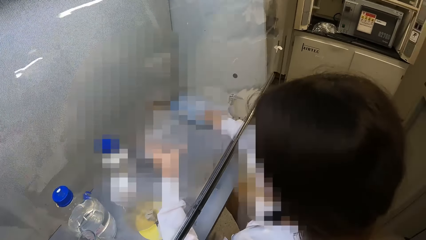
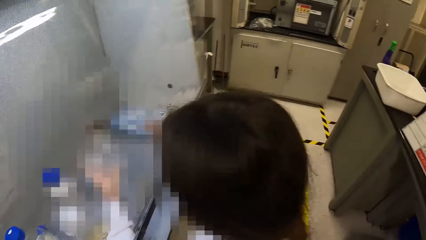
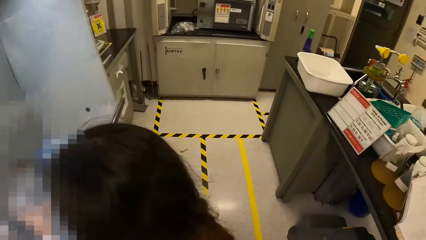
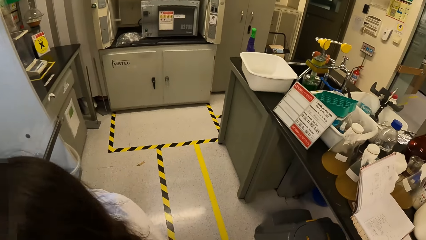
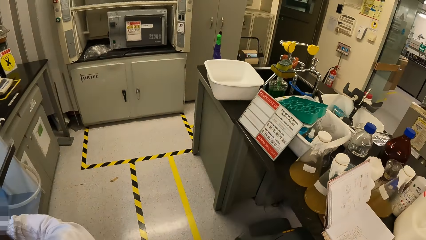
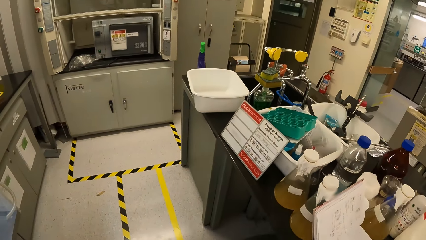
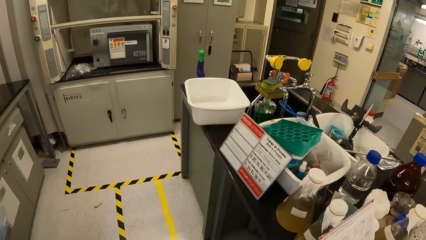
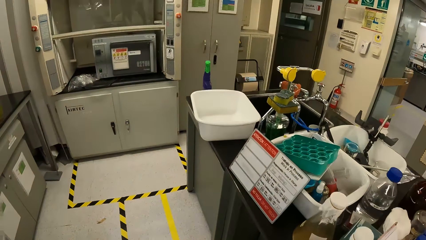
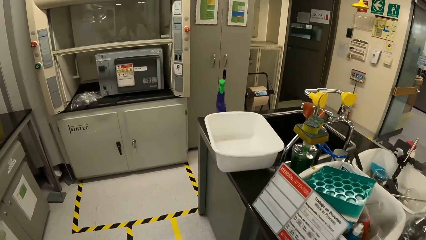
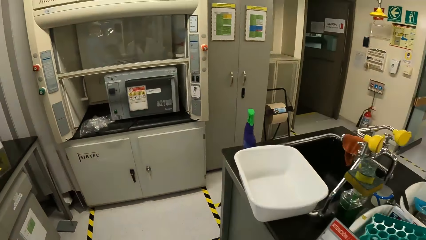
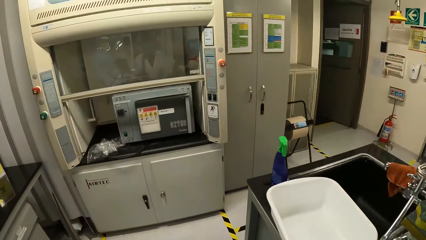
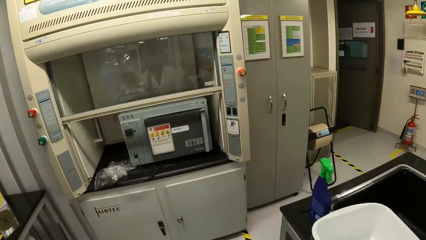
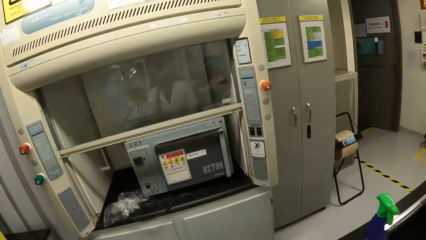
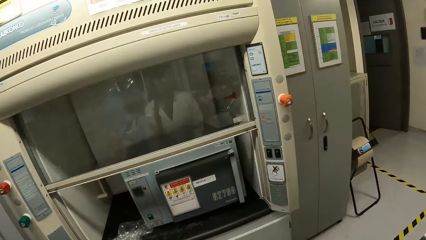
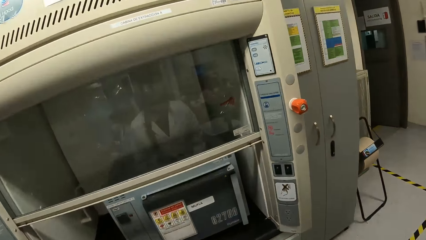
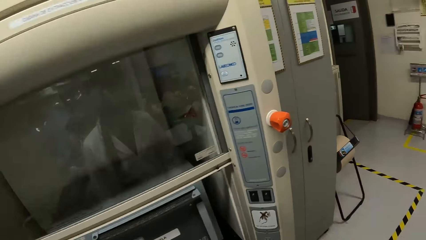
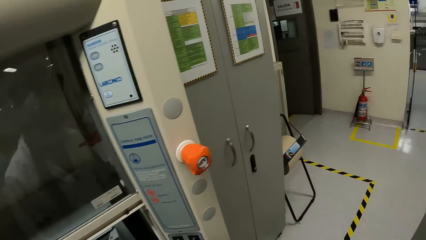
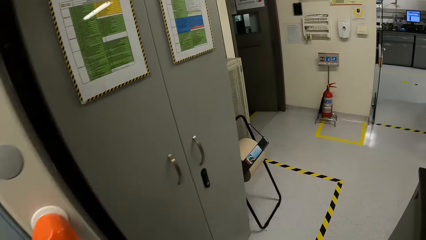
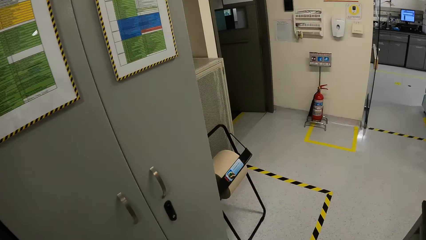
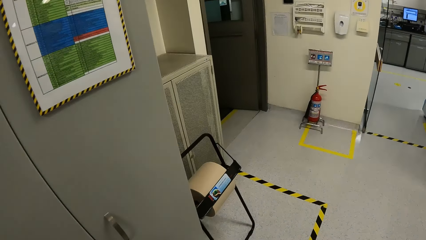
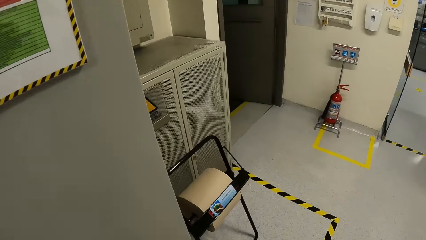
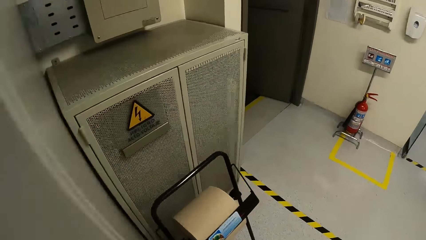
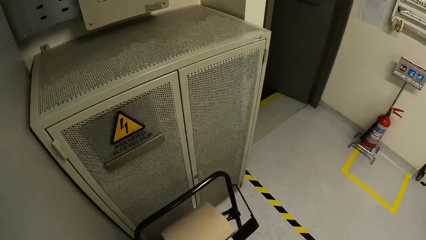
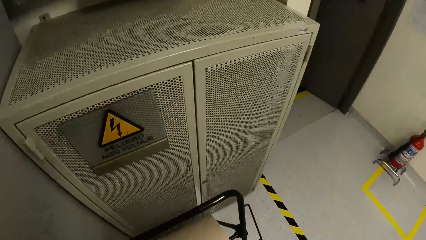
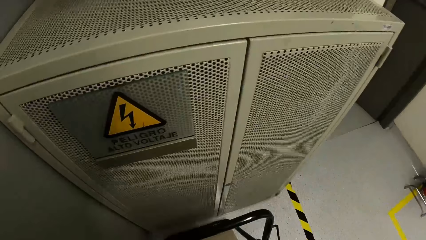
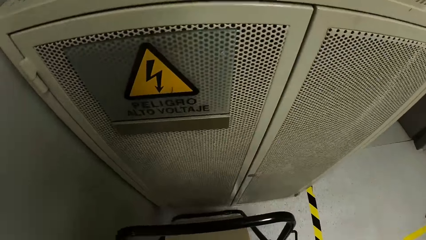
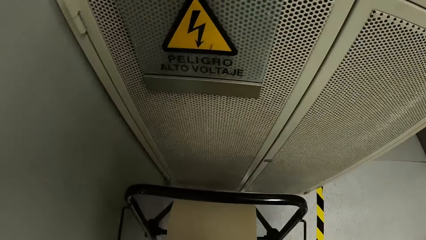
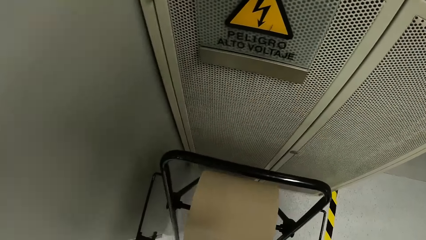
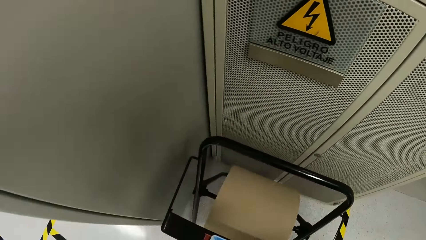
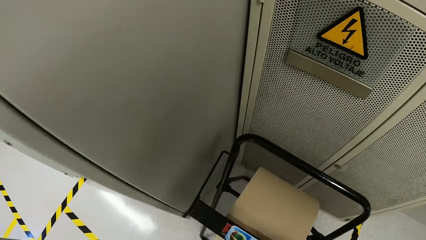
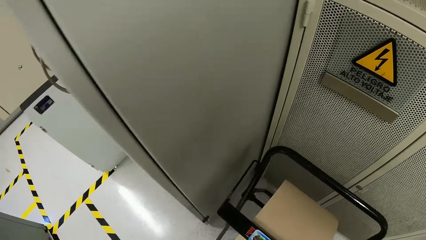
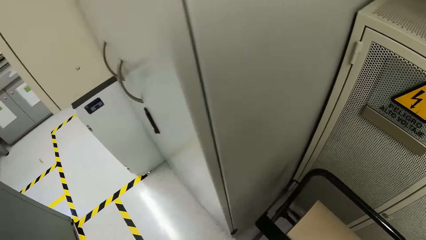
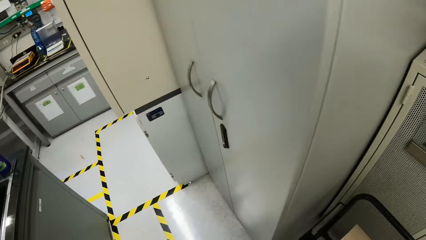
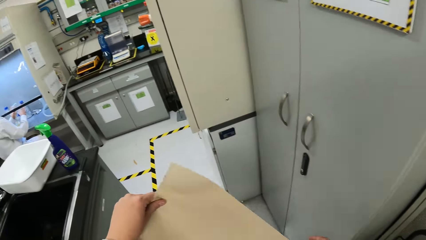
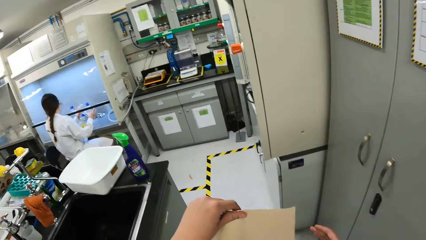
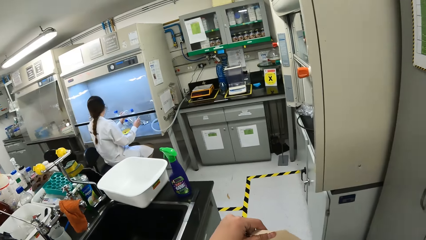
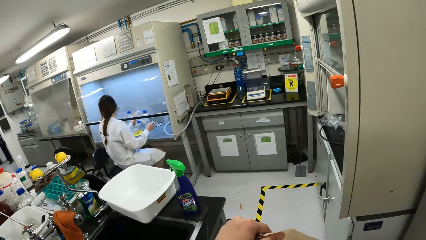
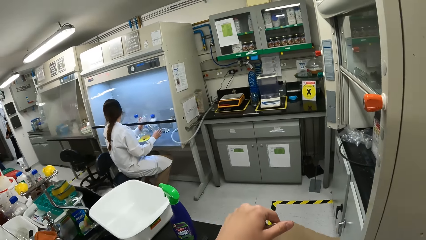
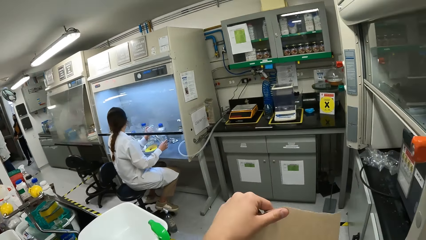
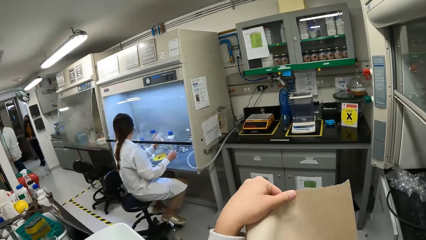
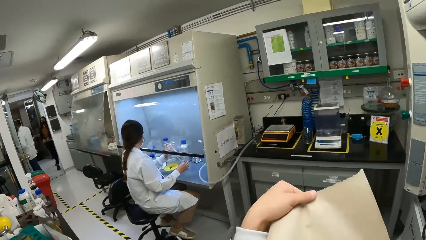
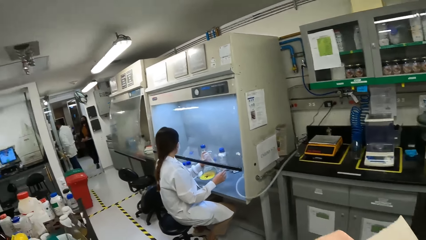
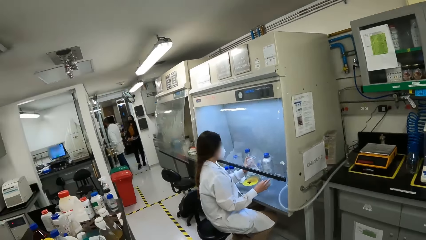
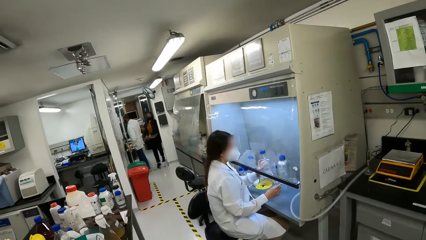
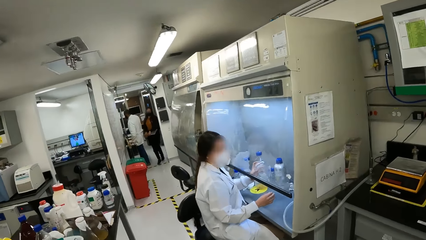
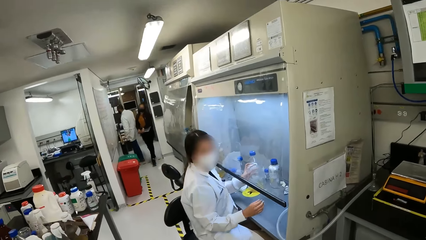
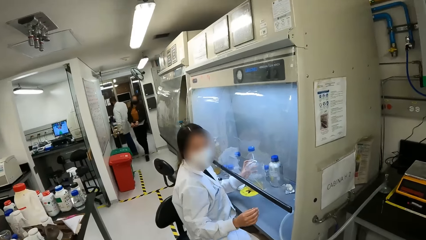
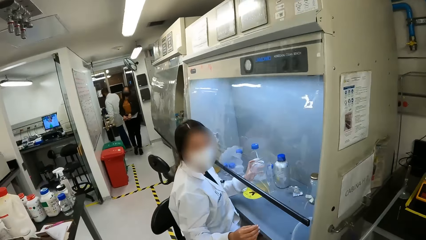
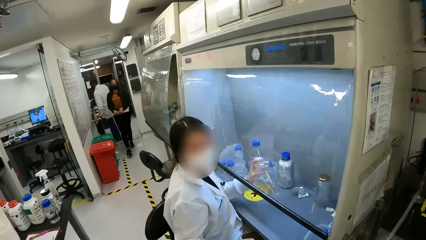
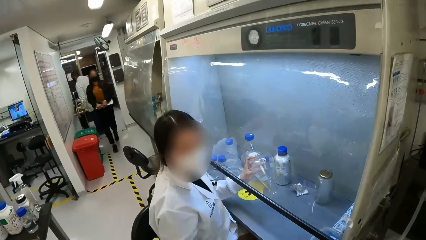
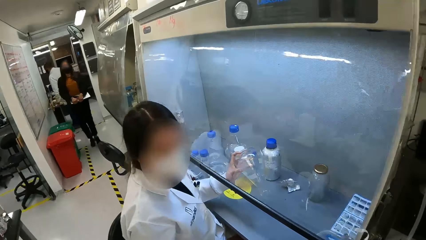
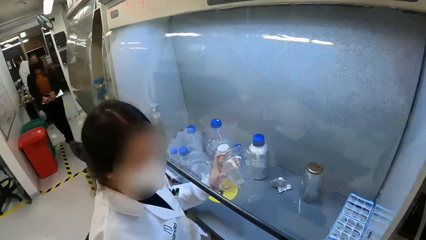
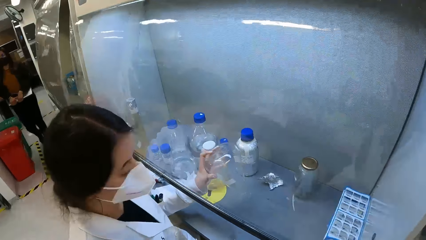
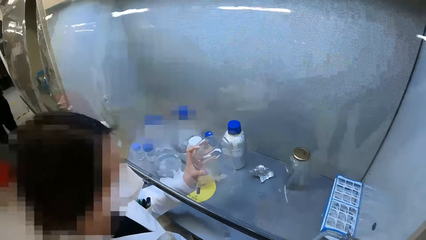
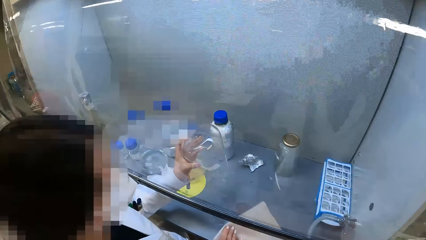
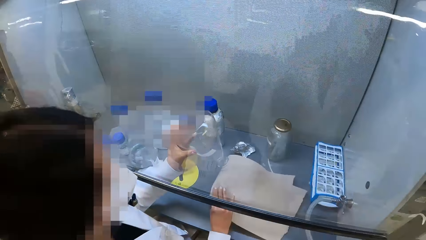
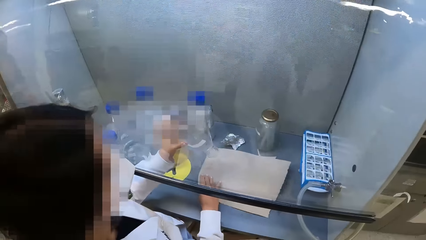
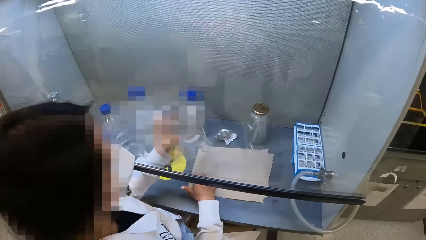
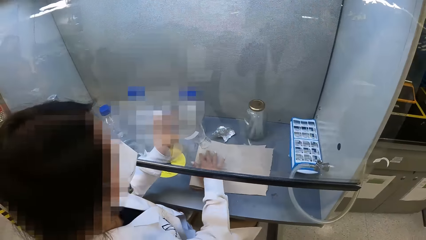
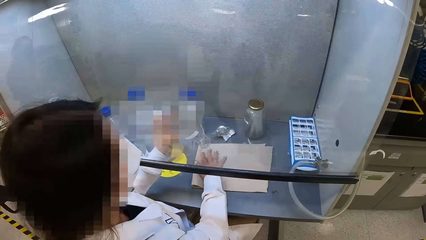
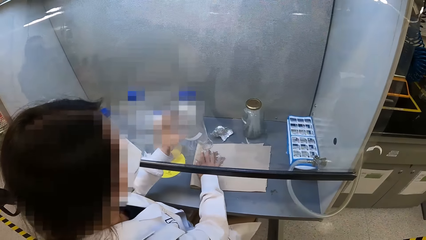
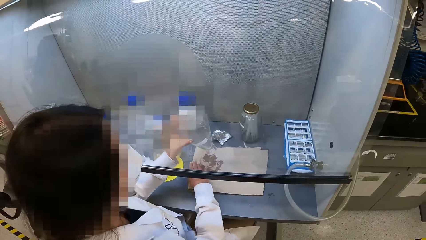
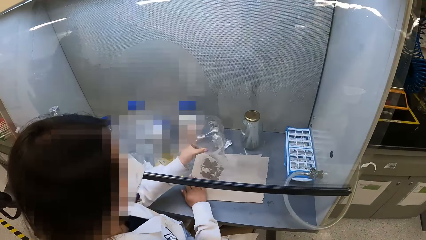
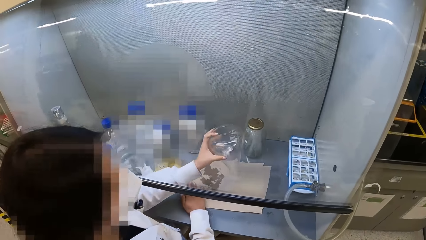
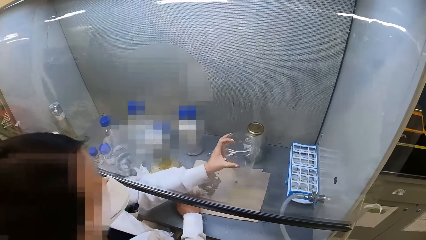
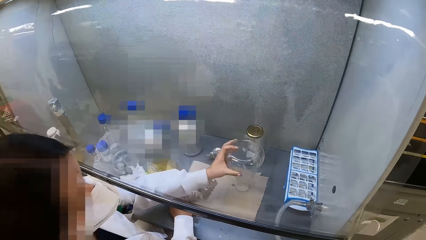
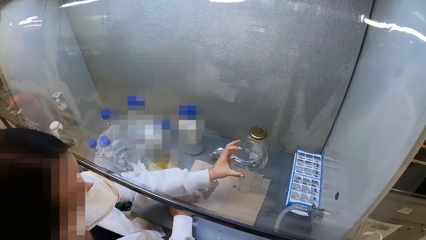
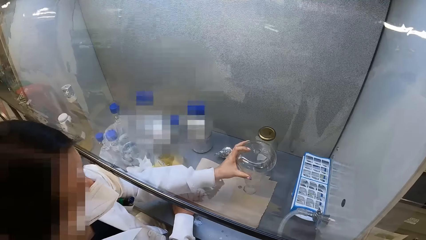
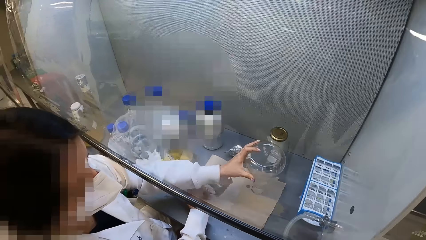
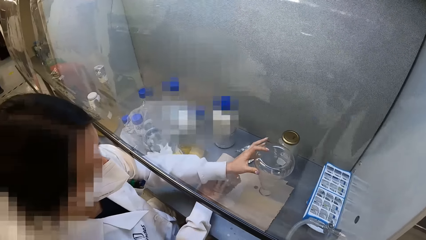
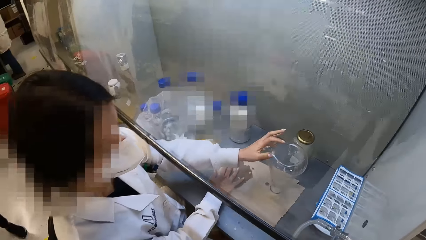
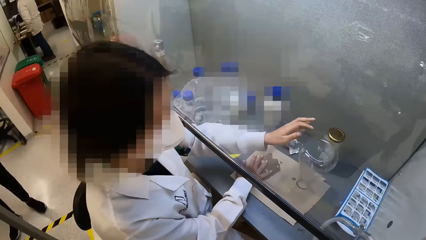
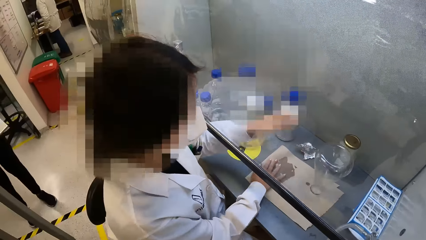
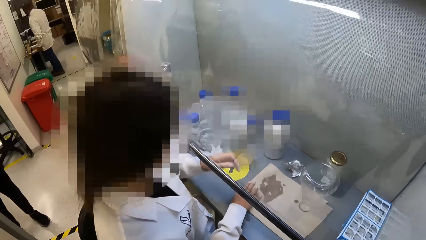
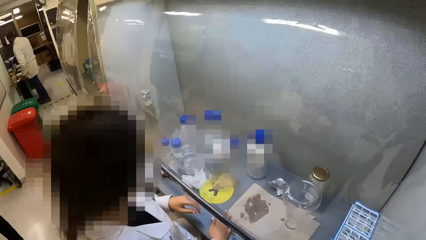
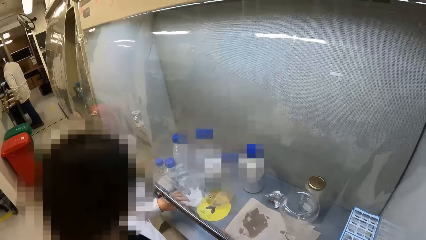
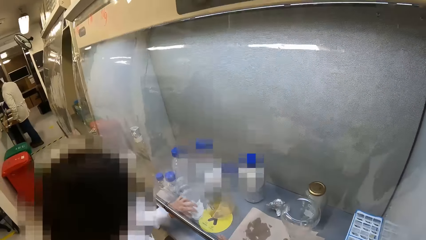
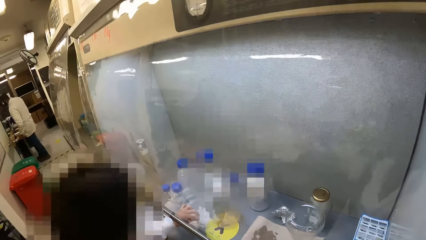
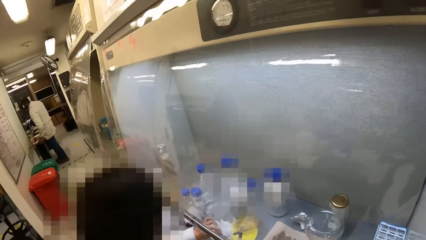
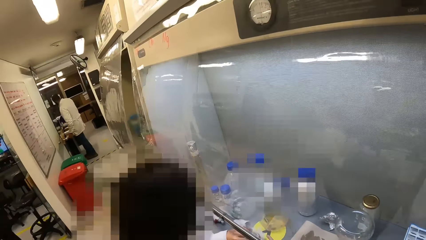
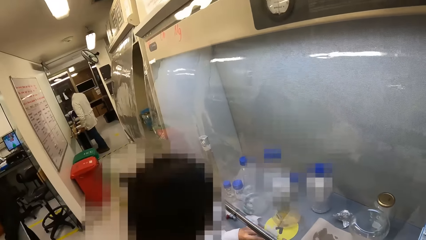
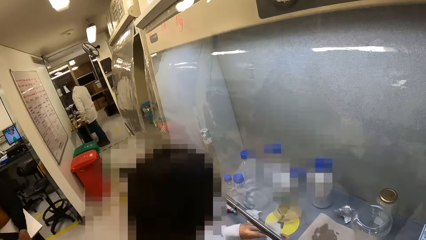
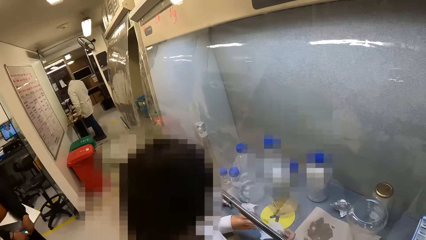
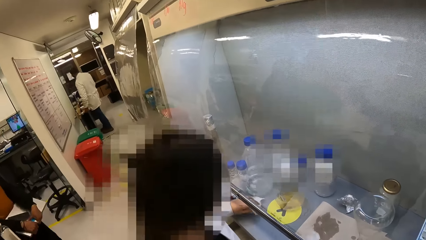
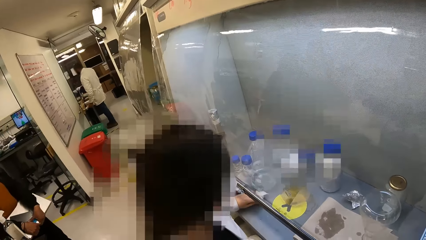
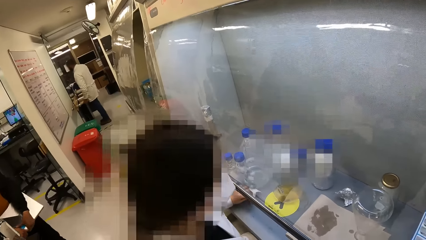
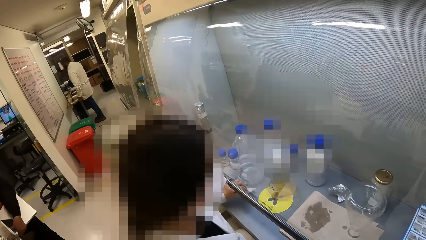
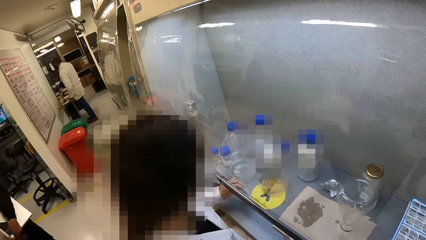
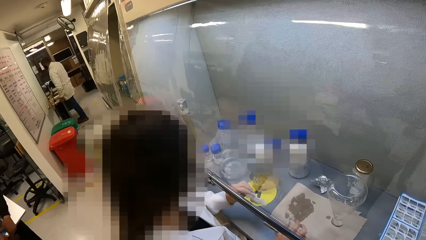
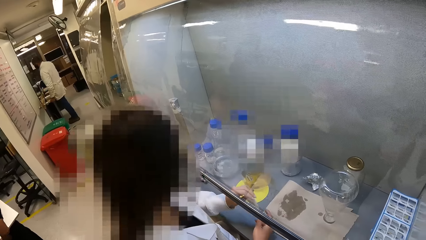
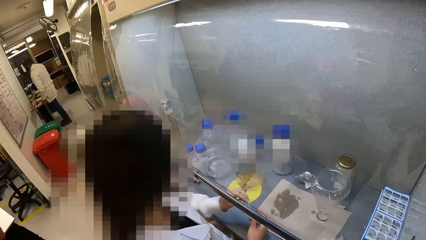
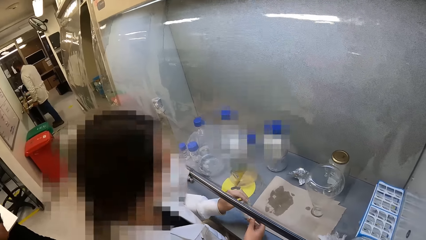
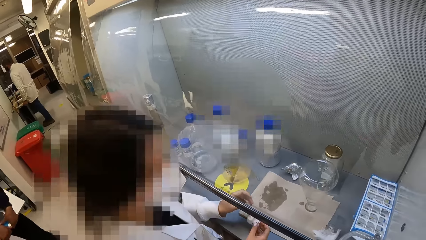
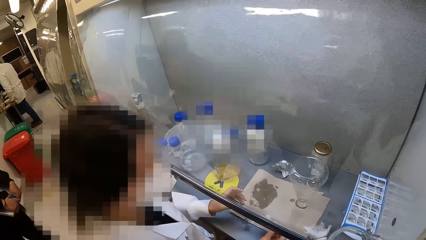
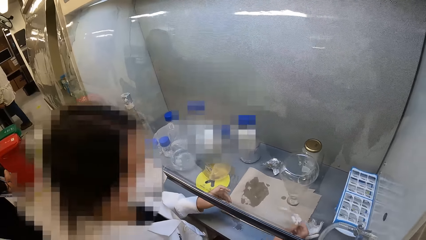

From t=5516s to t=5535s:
The camera wearer walks towards a fridge. They pull a sheet of paper, walk around the room, and hold the paper. They fold the sheet of paper. A lady takes the paper from the camera wearer. The lady puts the sheet of paper in the laminar flow cabinet. The lady pours water on the paper. The lady puts the lab beaker on the sheet of paper. The lady picks up a napkin or paper. The camera wearer looks around the room. The lady puts down the paper. The lady picks up the napkin. The lady switches the paper to the other hand.
